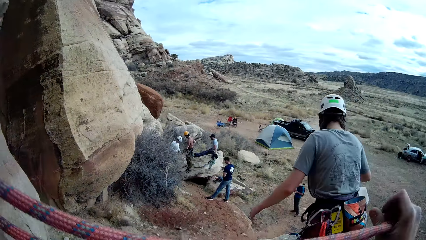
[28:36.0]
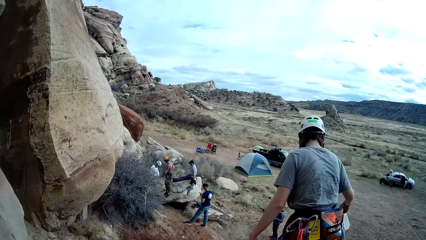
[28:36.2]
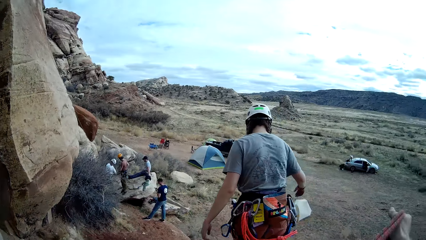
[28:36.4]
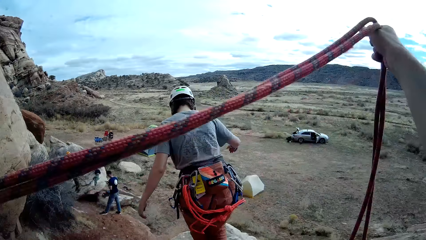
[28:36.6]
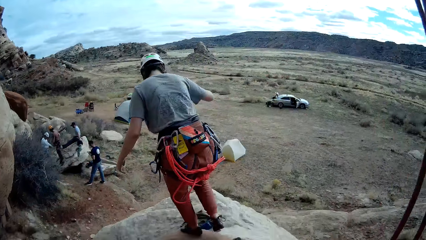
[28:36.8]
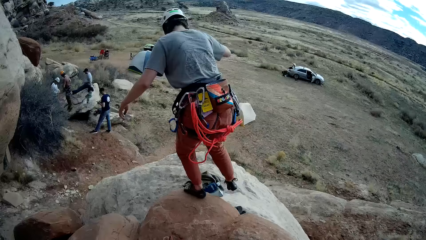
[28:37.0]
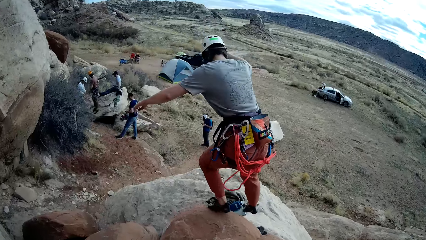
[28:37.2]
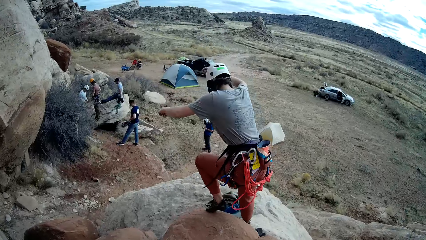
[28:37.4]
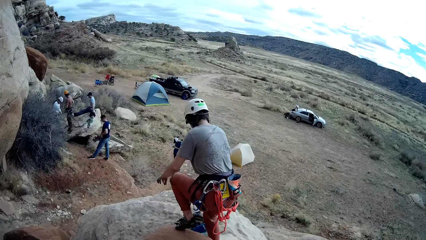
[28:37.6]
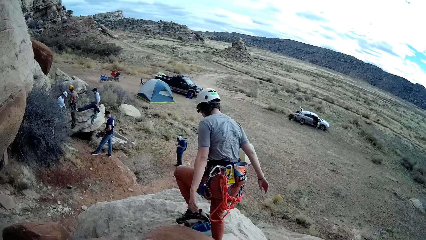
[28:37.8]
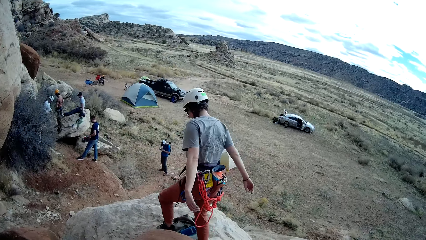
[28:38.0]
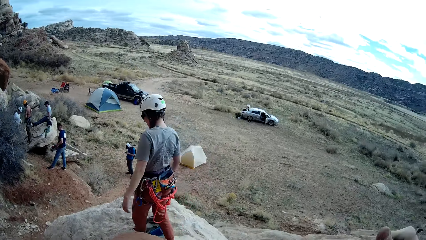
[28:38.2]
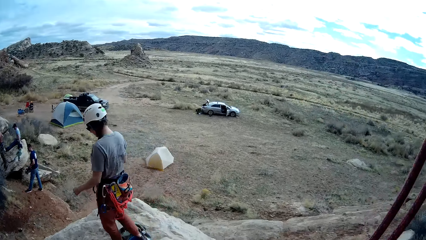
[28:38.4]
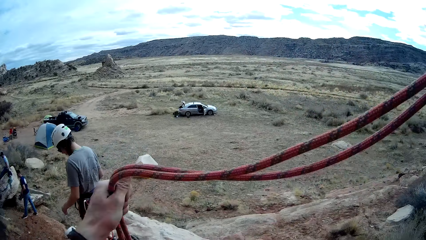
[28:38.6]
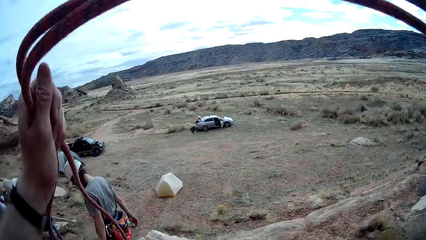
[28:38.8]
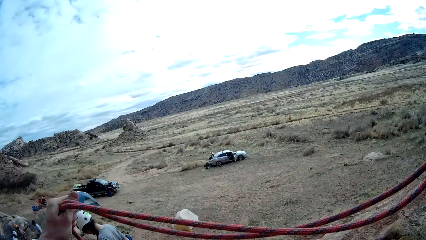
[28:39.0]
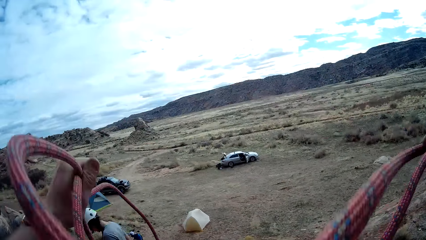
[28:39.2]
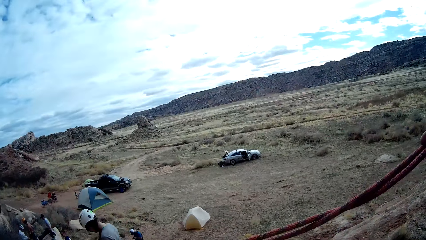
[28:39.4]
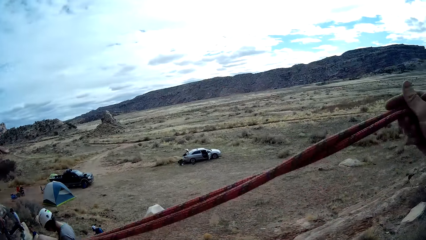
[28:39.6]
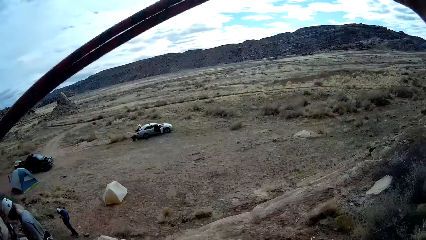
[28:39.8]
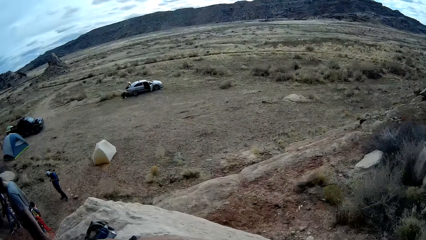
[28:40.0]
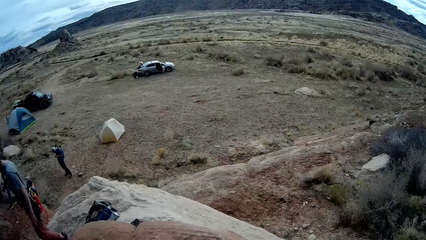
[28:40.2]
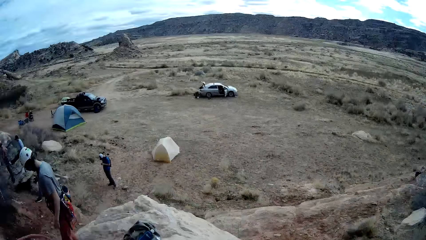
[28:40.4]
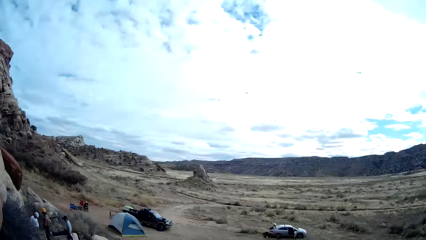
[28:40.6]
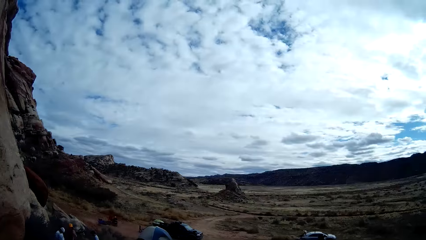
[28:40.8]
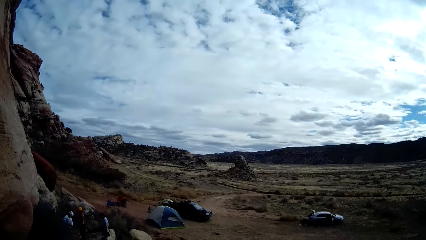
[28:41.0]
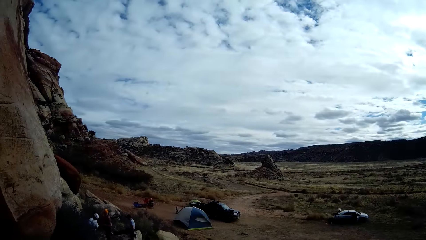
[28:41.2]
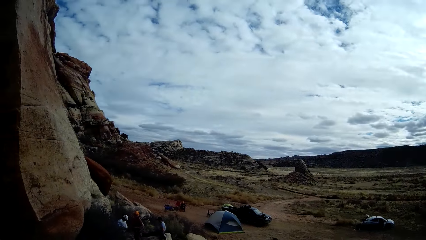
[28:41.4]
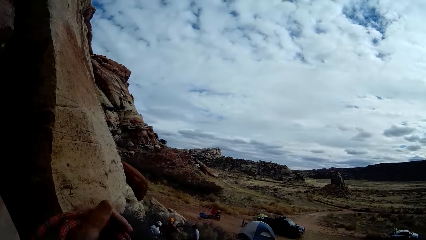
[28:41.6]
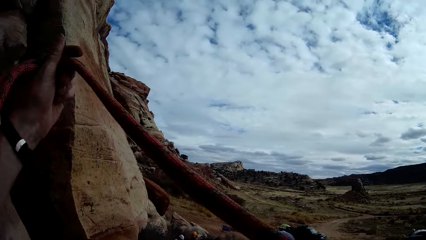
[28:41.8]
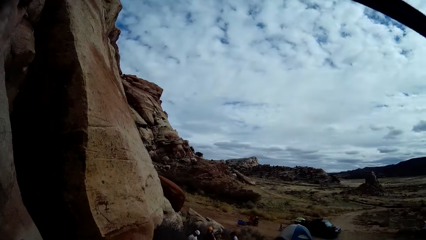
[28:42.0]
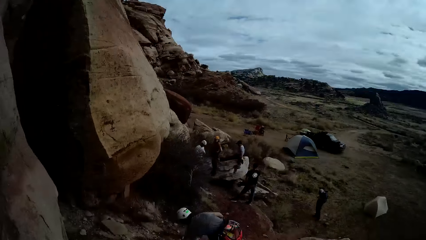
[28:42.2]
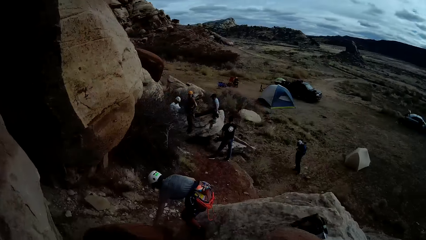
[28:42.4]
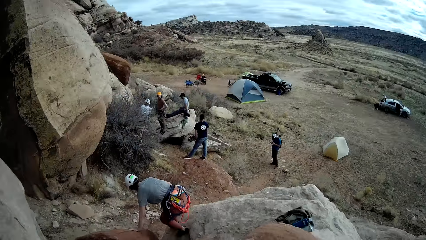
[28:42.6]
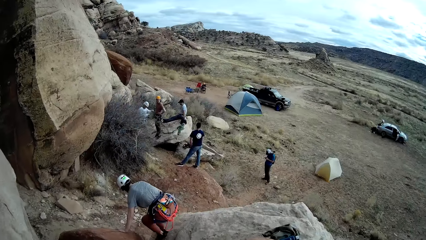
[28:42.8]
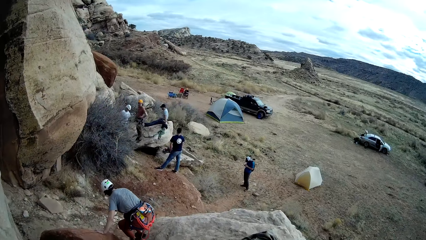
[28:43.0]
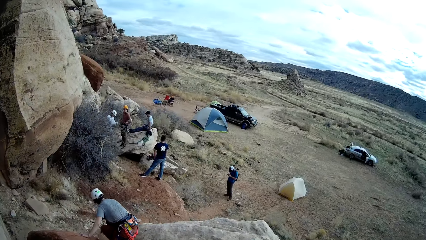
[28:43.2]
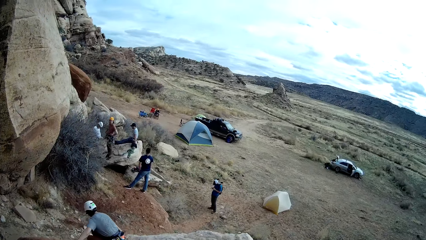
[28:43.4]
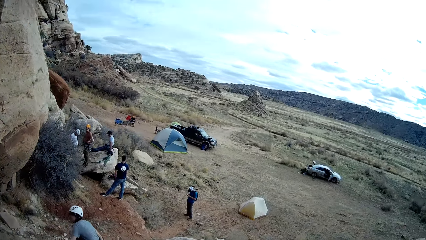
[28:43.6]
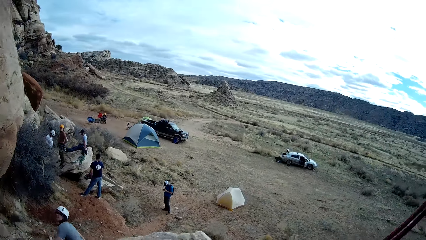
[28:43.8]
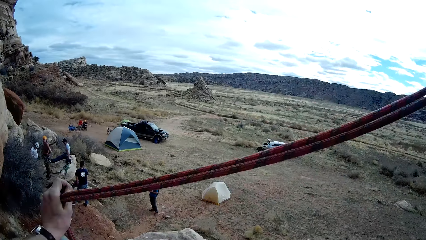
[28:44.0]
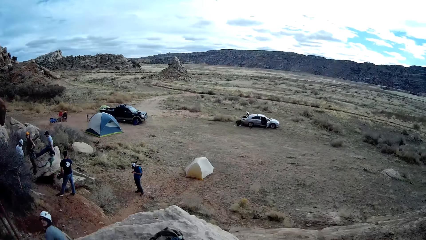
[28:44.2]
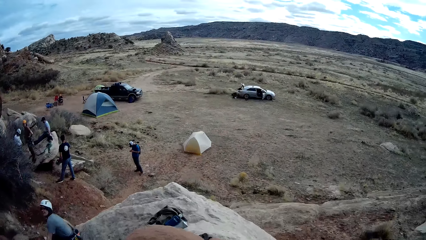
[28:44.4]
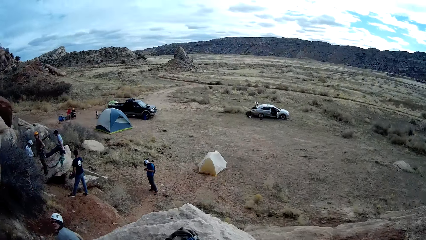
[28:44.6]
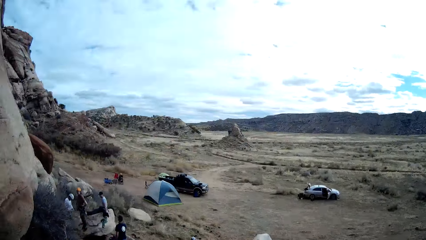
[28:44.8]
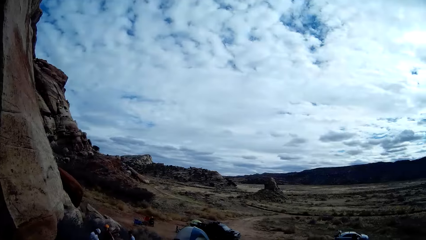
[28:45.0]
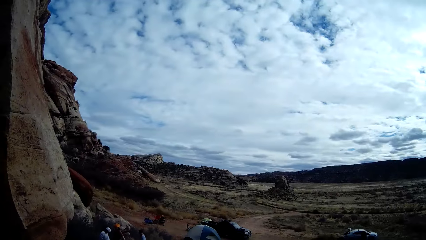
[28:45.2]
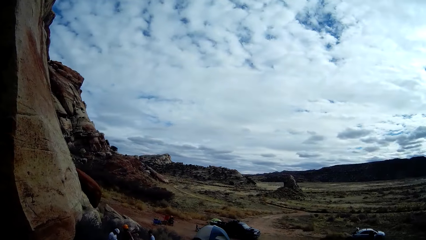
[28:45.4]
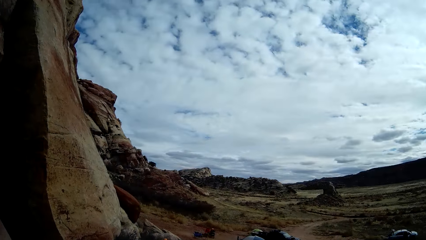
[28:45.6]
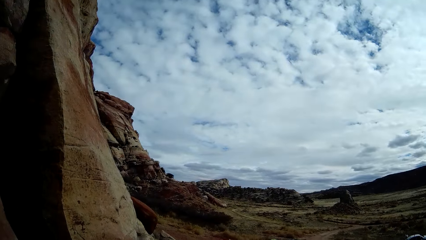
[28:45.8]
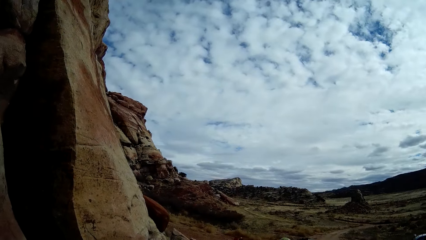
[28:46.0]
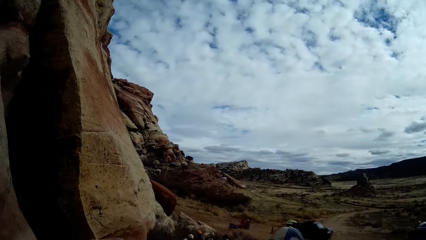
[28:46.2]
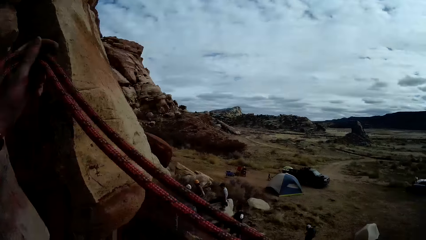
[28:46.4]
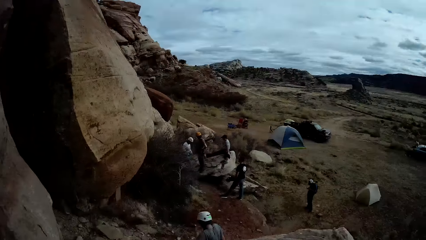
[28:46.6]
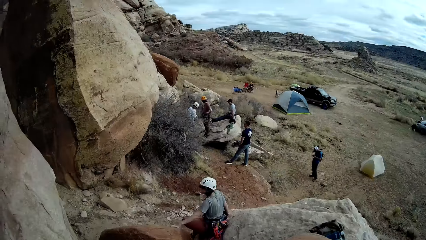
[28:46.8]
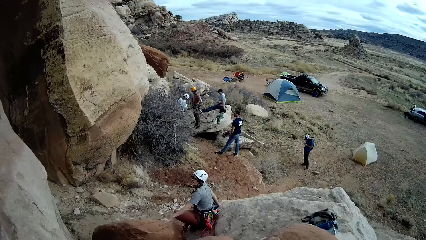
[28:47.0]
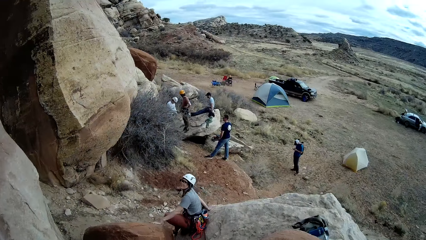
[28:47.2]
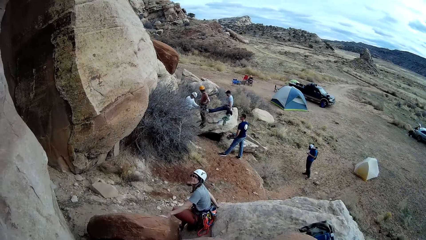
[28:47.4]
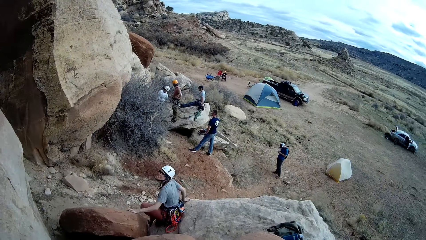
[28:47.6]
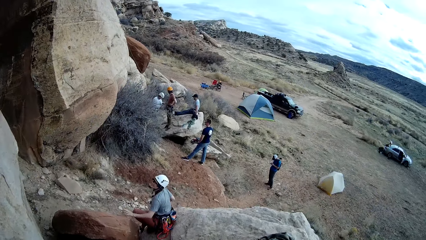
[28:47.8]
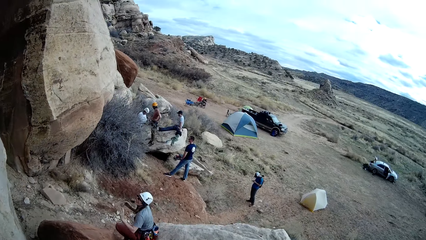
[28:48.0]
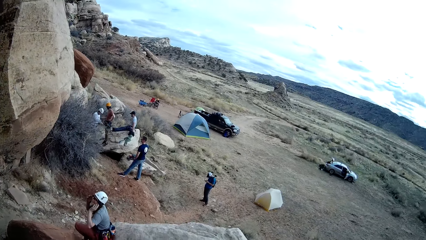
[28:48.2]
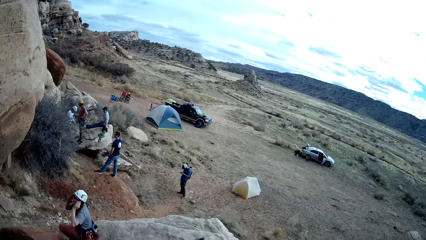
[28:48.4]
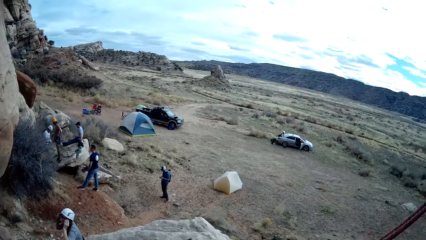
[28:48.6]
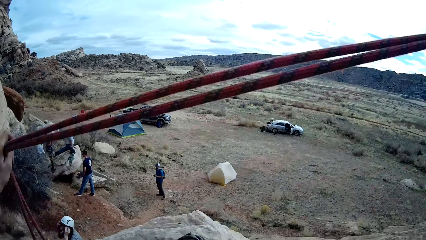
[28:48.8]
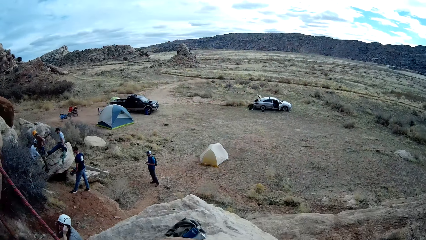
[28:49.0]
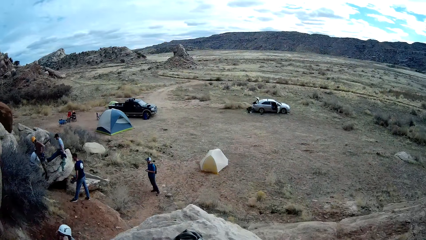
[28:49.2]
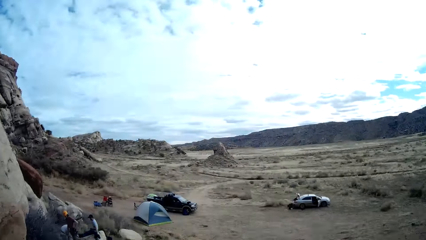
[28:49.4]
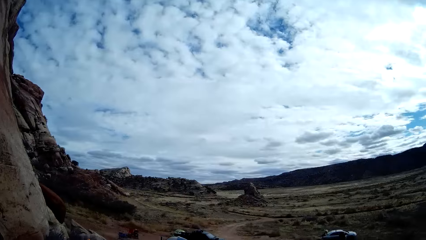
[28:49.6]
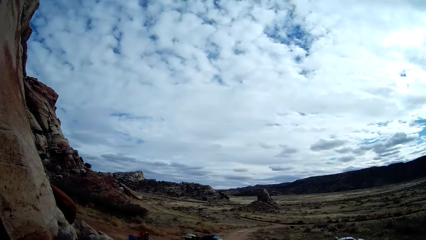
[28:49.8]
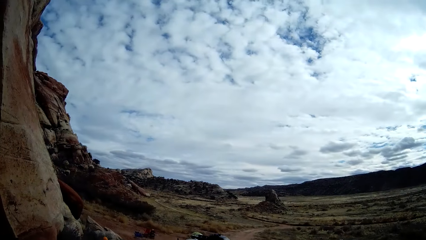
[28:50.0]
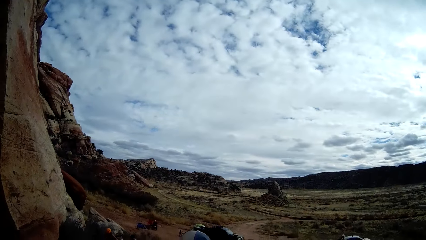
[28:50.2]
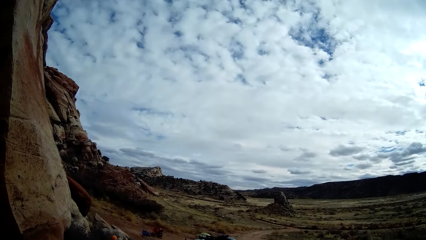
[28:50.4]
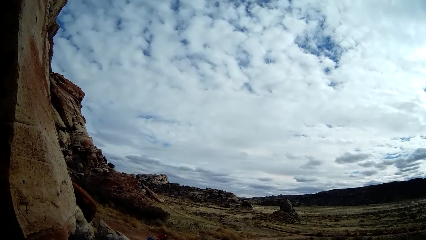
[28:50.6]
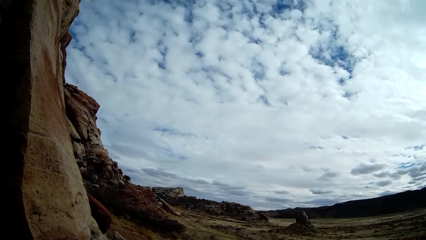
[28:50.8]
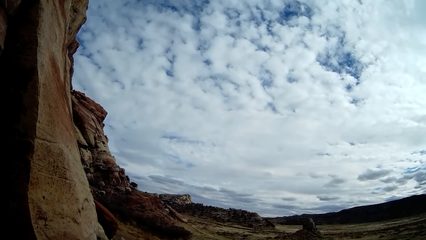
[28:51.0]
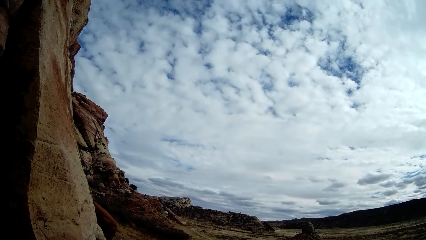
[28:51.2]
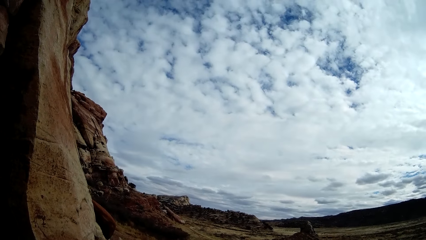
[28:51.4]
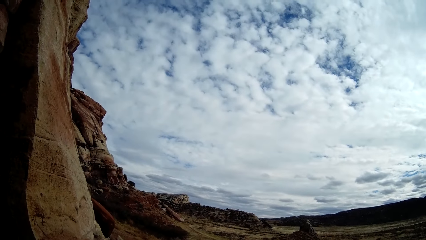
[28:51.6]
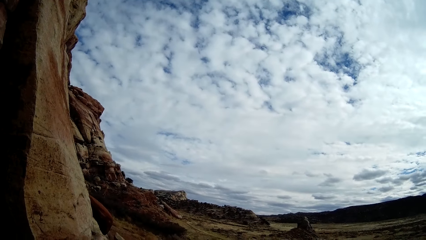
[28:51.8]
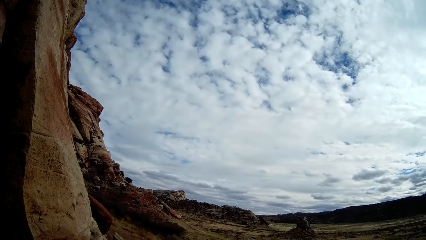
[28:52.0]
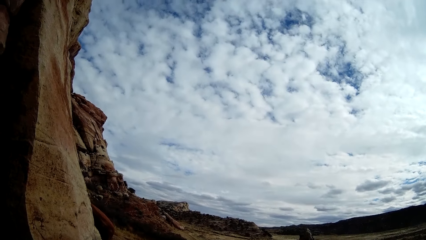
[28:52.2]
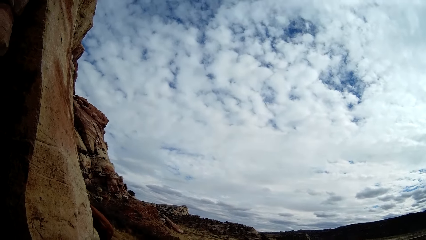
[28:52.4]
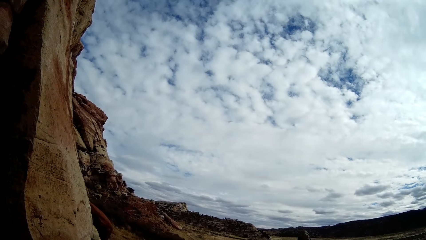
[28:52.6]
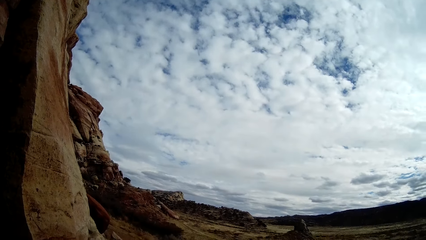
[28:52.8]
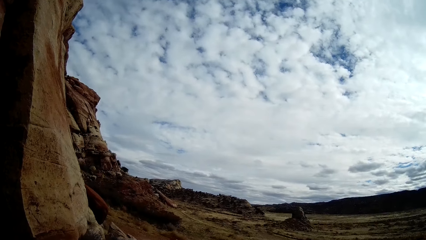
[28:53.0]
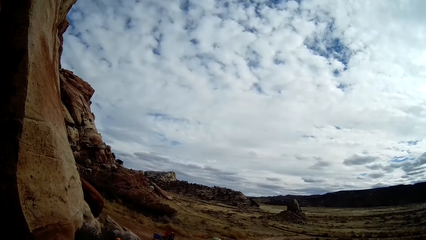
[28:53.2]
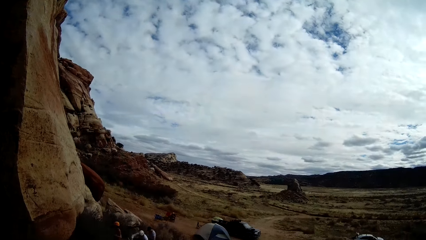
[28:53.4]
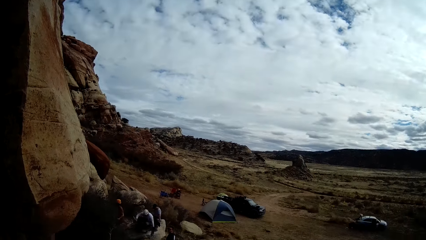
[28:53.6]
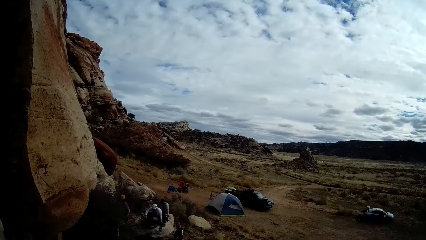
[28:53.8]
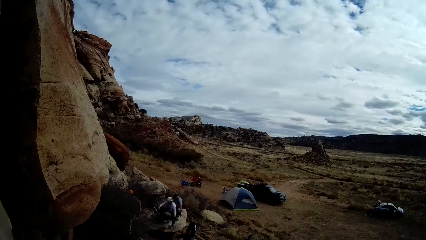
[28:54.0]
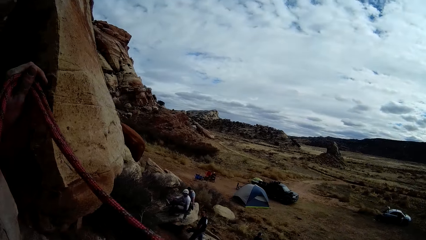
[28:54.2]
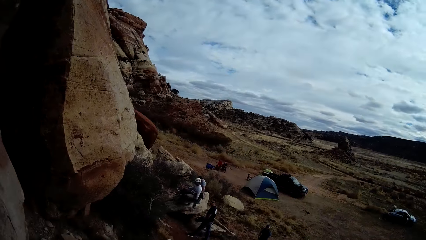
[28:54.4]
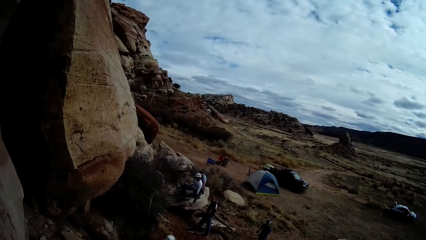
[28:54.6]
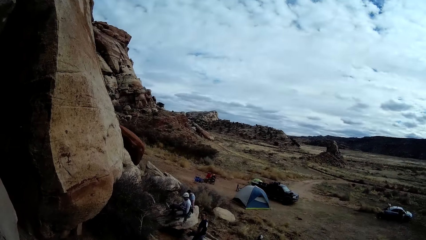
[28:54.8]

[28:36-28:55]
The woman climbs down from the rock. The woman sits on the rock, stares at the camera wearer, and fixes the helmet.
